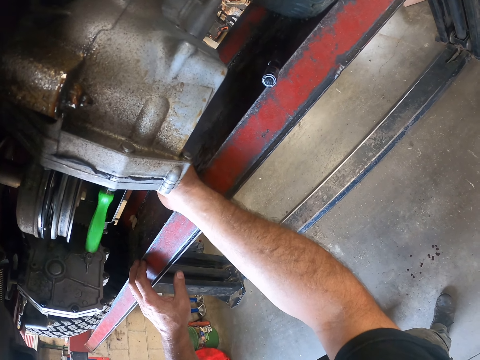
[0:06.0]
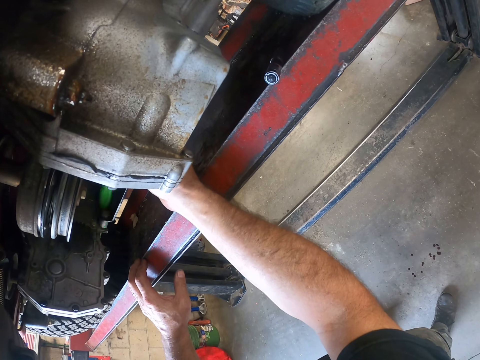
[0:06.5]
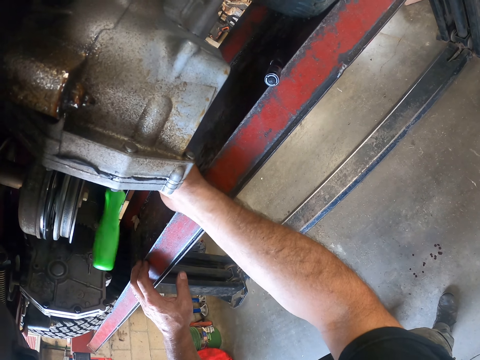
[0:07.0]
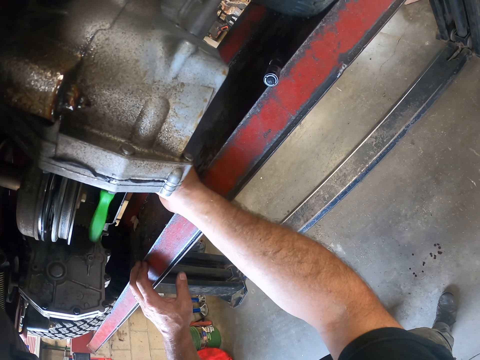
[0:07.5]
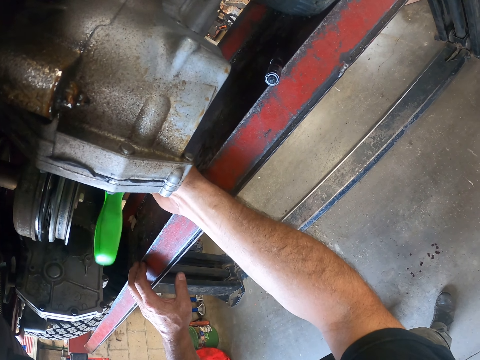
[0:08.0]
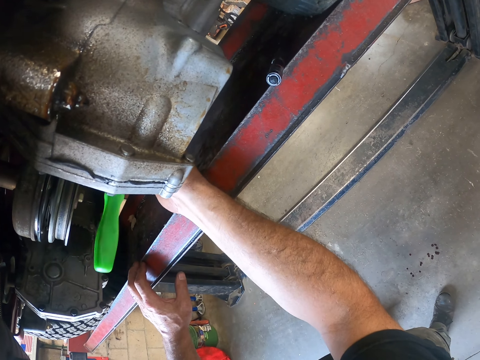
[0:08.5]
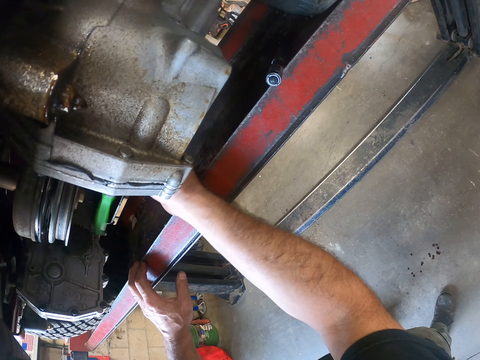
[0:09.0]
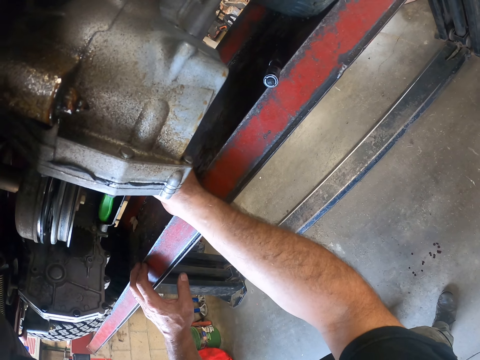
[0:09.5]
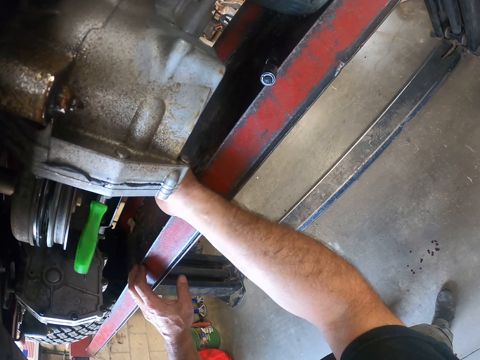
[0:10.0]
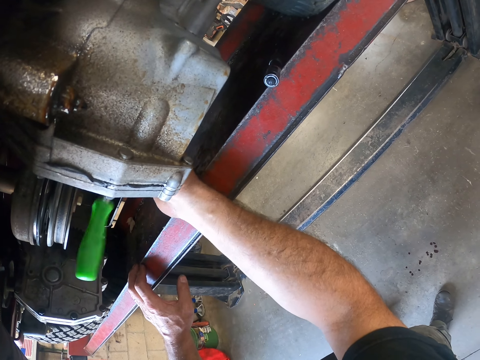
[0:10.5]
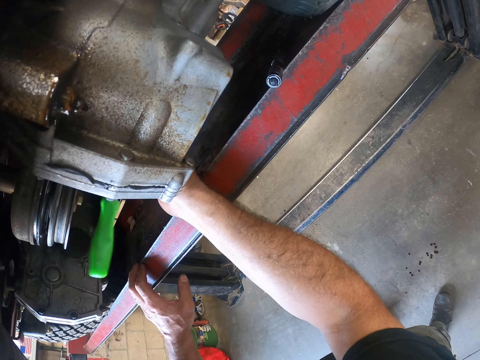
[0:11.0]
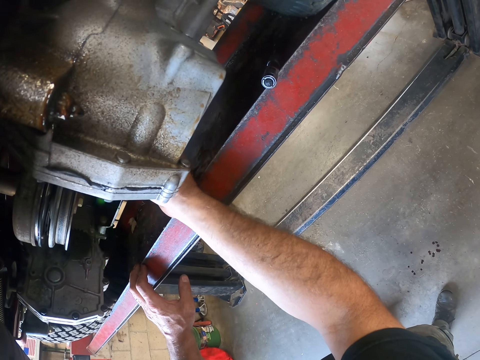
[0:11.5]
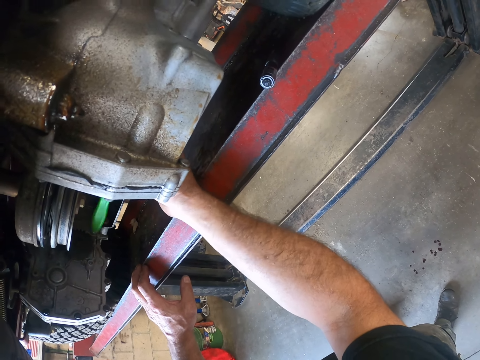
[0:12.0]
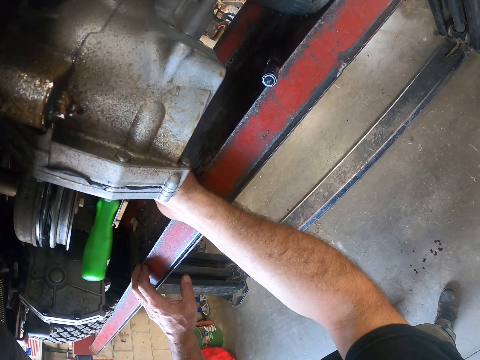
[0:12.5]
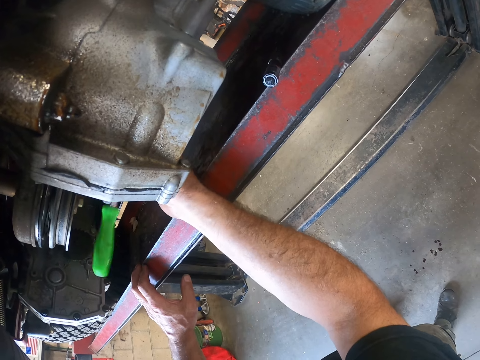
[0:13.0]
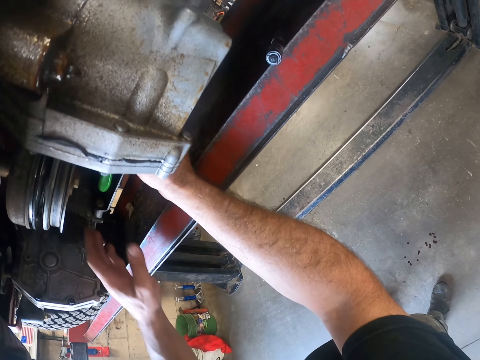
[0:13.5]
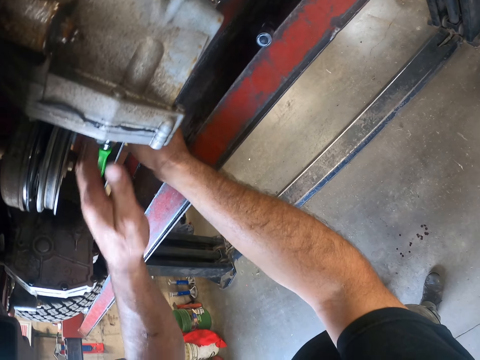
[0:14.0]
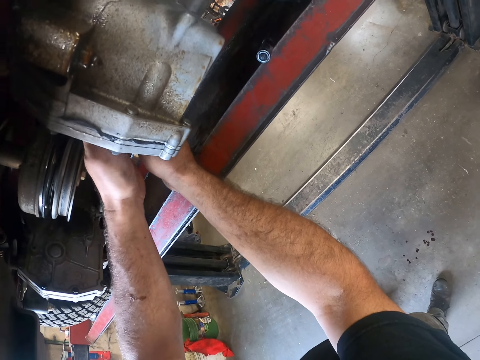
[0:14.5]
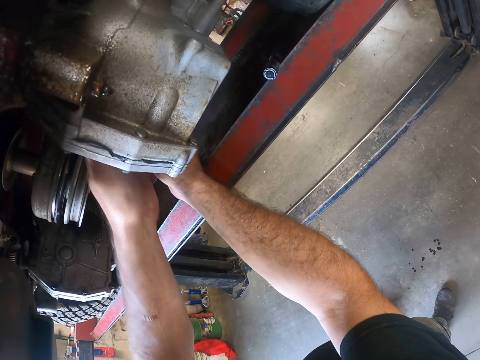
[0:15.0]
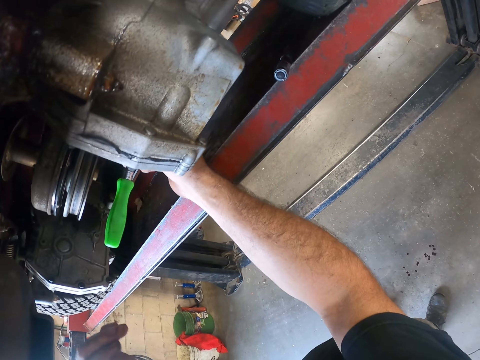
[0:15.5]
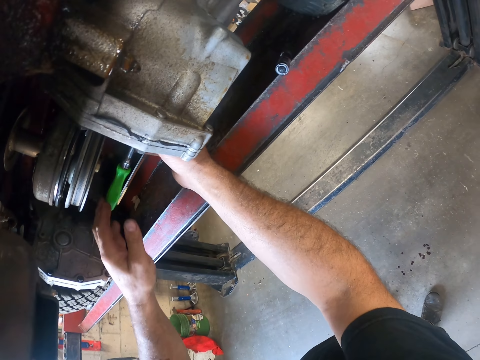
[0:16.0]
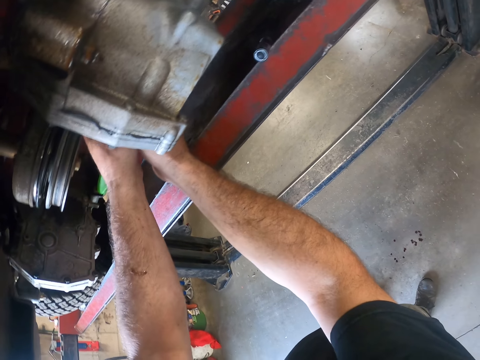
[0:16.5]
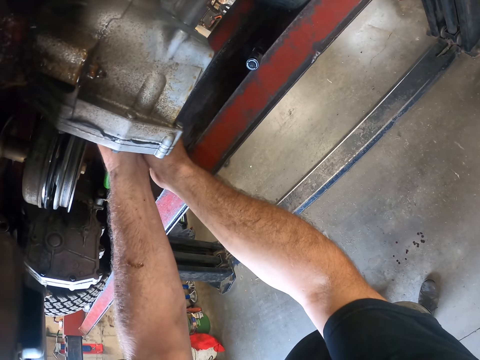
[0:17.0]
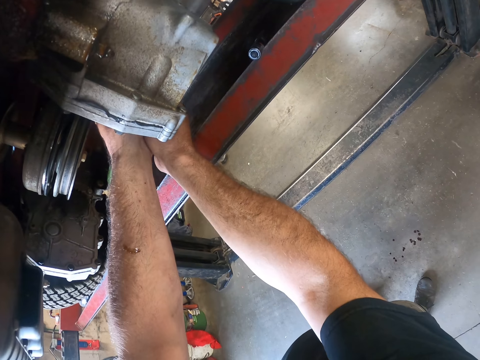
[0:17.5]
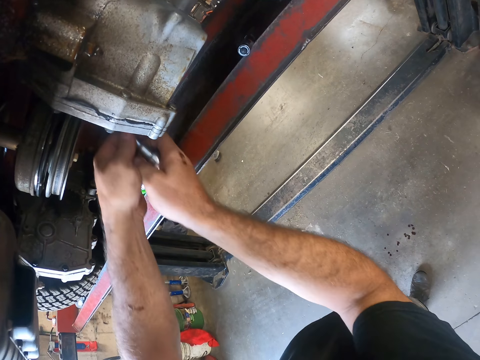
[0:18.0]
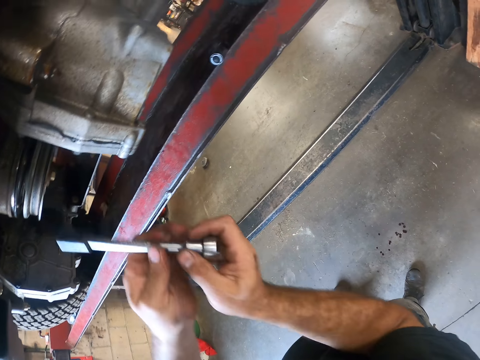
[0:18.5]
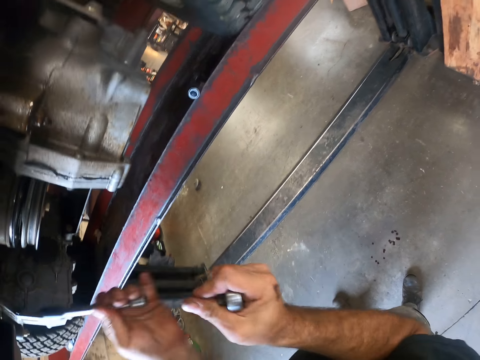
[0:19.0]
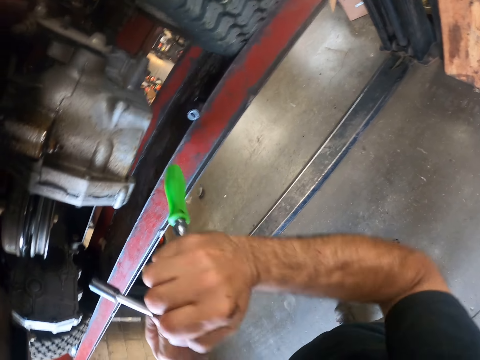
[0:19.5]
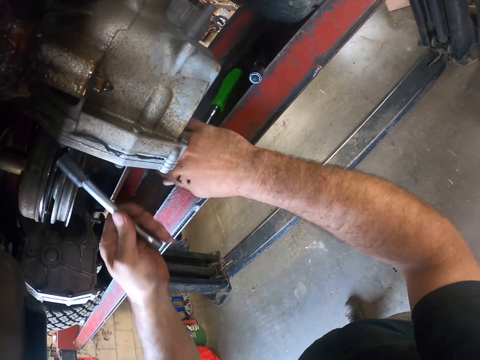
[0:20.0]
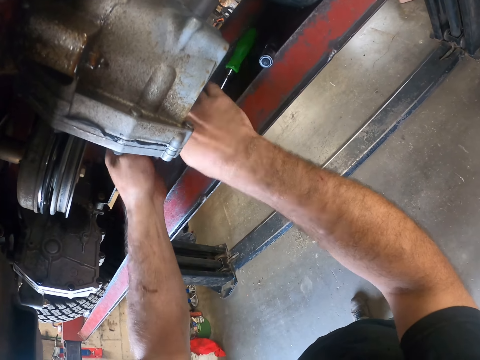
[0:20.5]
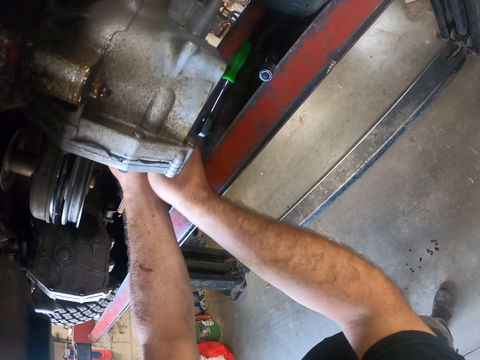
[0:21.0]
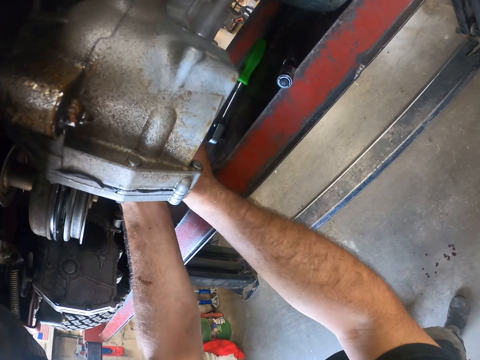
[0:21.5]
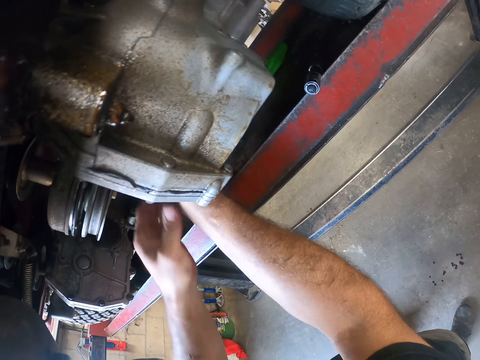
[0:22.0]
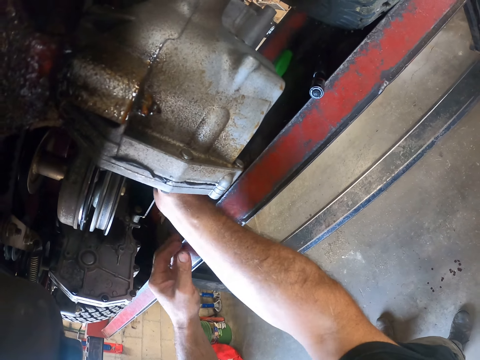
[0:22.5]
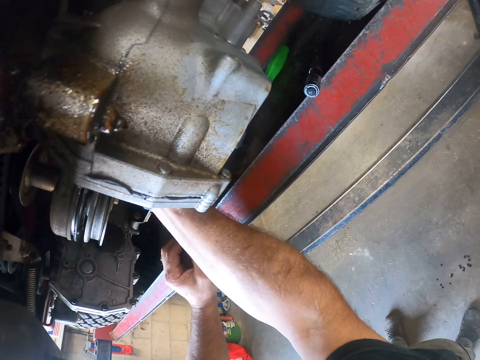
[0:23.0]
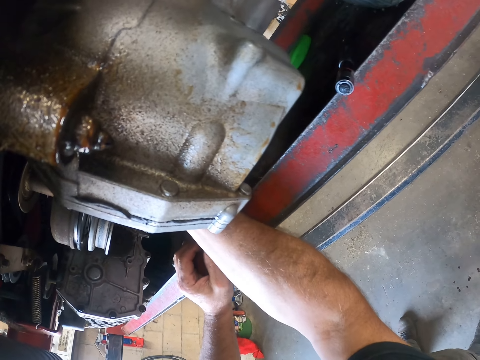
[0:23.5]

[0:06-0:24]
The camera wearer shakes the ratchet screwdriver. He removes the ratchet screwdriver from the lawn mower. He separates the screwdriver from the tap spanner. He places the screwdriver on the workshop lift with his right hand. He loosens a bolt from the lawn mower with the tap spanner.

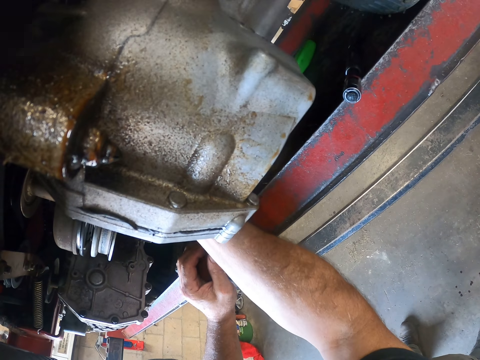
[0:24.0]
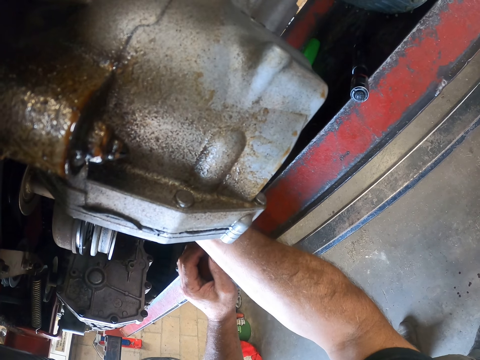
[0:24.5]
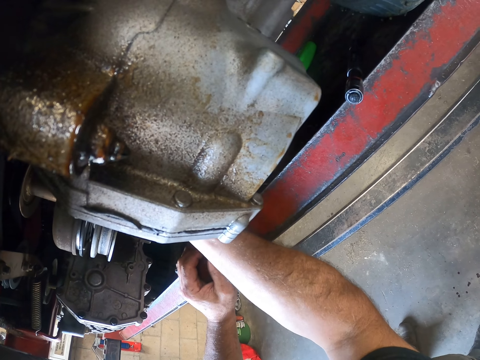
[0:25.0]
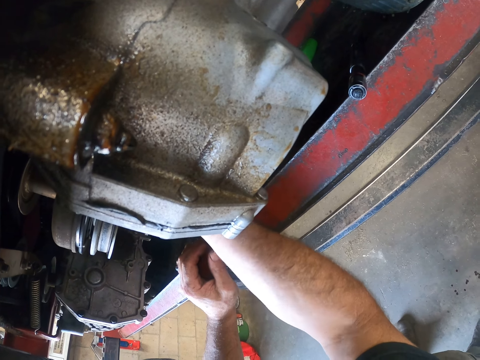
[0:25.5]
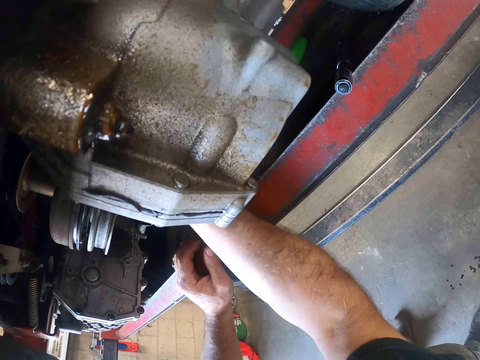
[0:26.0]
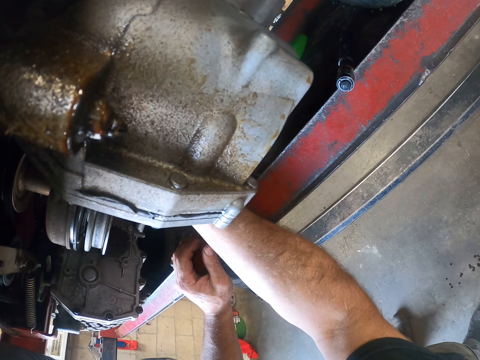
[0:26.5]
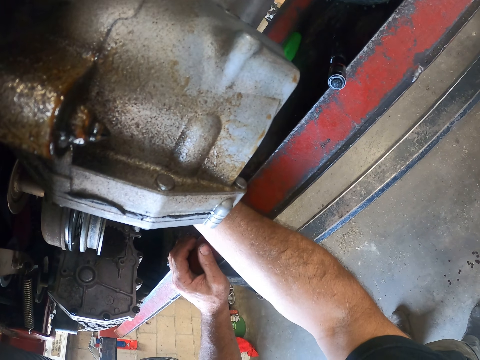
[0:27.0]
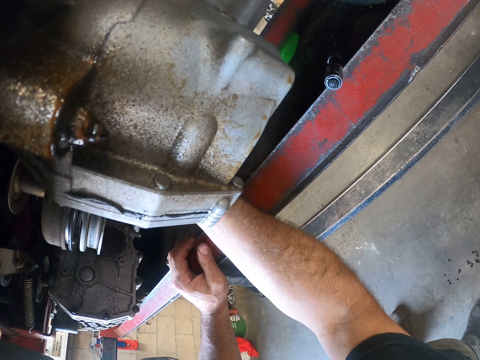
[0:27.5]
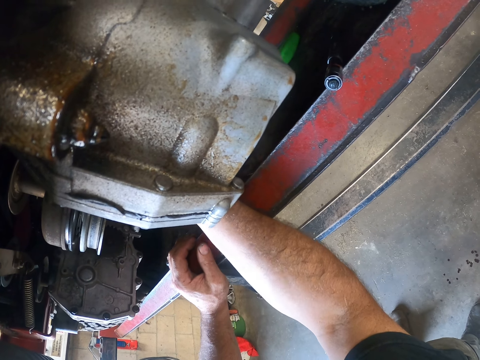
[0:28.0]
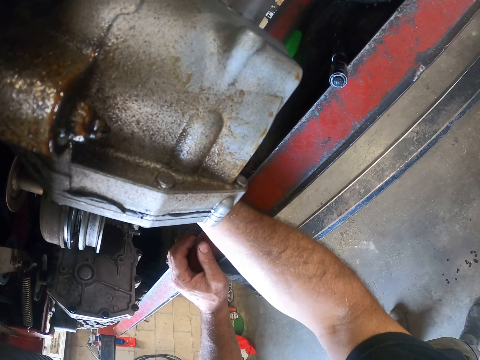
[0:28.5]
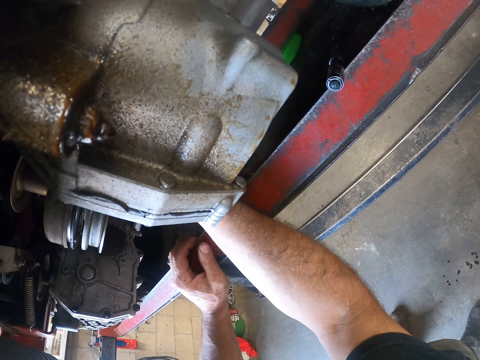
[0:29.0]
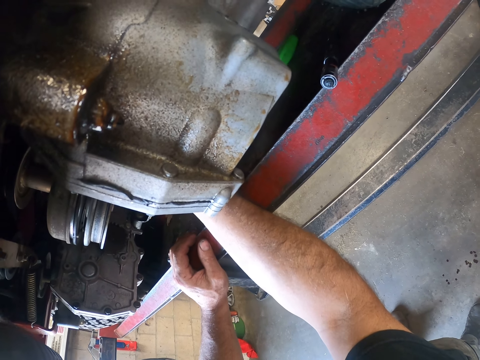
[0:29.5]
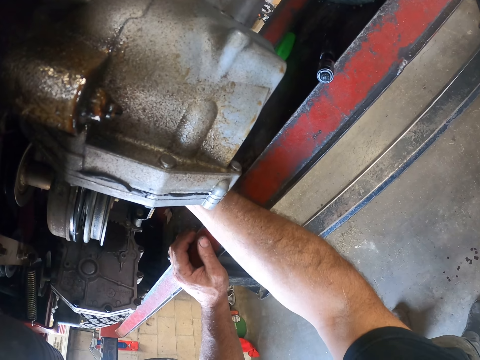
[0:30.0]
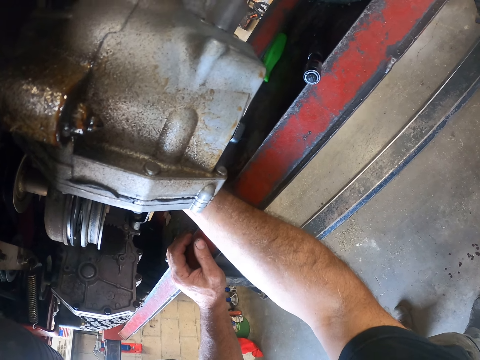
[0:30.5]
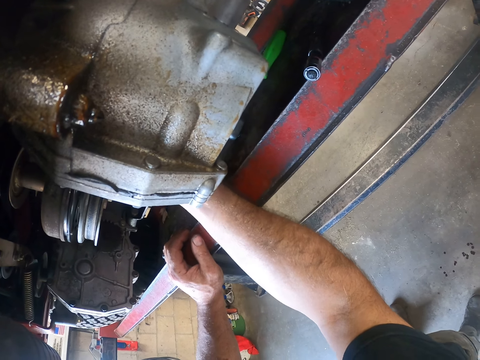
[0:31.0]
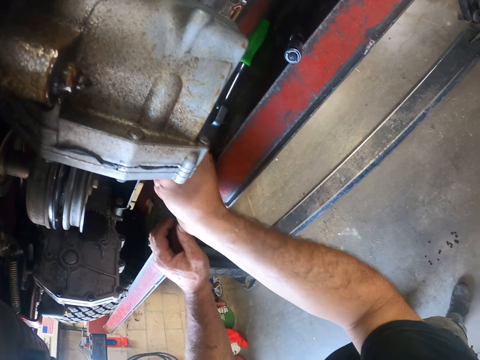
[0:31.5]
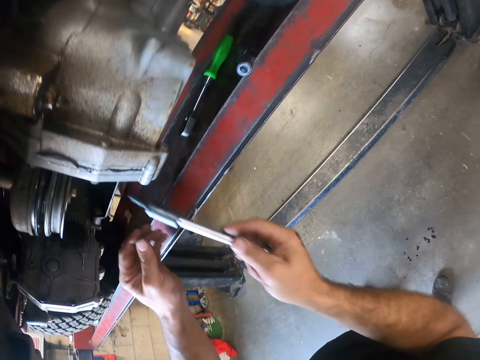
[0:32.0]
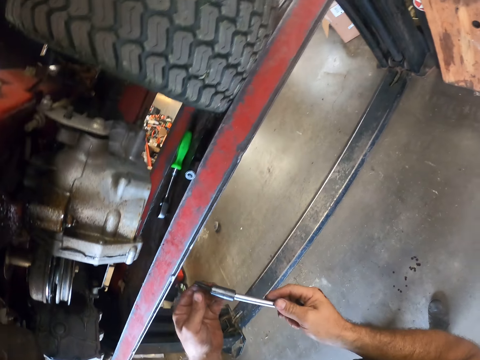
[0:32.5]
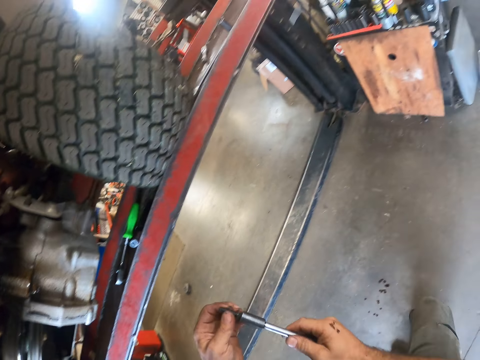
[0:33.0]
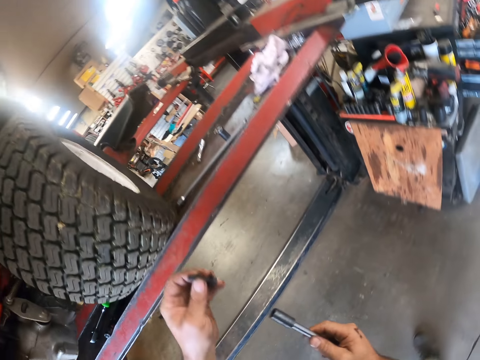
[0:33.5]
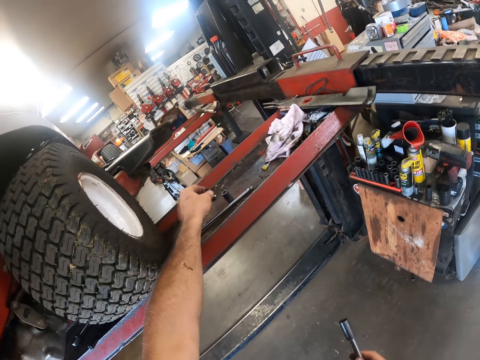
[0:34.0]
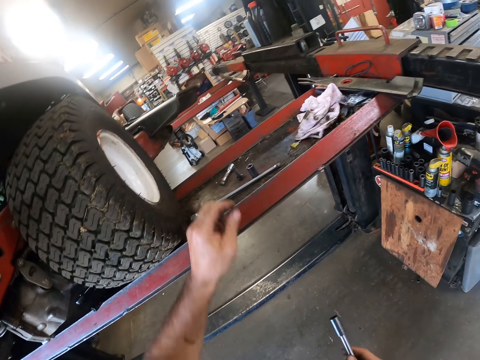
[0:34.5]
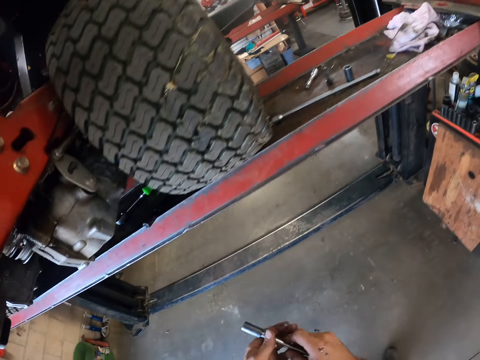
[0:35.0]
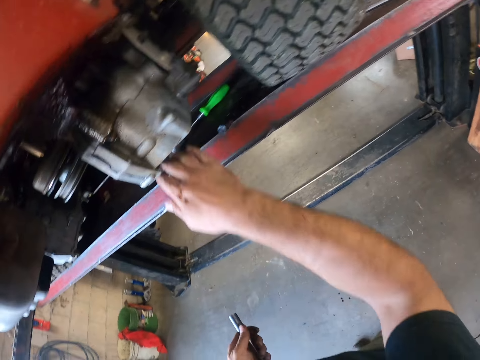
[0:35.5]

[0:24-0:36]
The camera wearer detaches the bolt from the tap spanner. He places the bolt on the workshop lift with his left hand.
